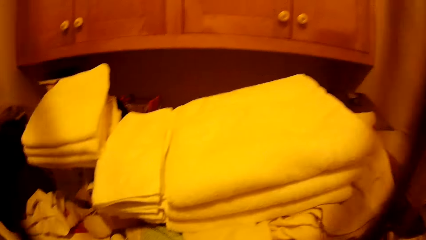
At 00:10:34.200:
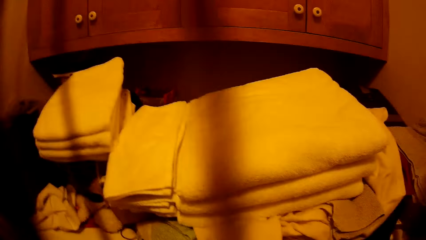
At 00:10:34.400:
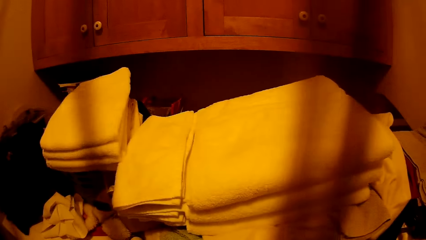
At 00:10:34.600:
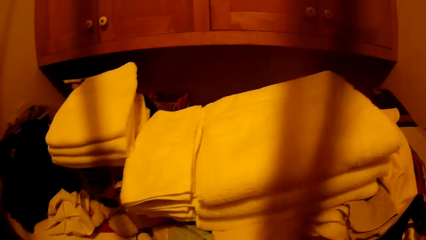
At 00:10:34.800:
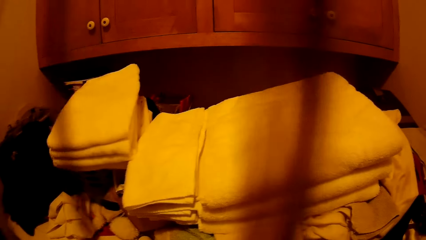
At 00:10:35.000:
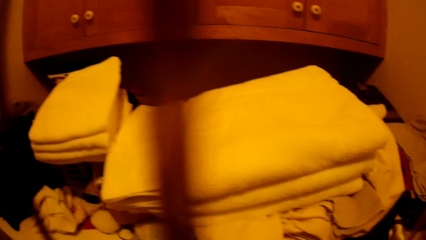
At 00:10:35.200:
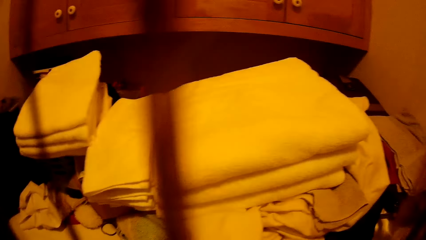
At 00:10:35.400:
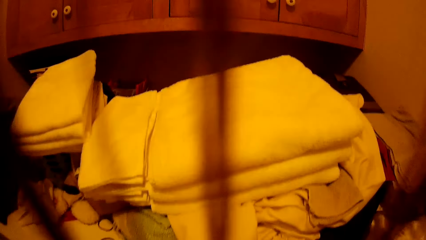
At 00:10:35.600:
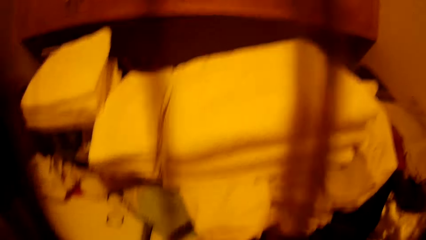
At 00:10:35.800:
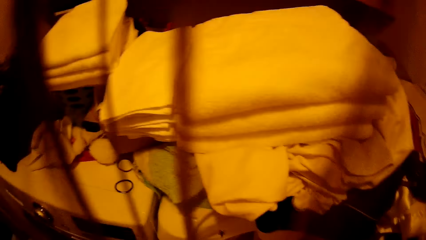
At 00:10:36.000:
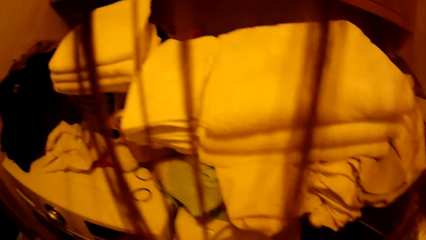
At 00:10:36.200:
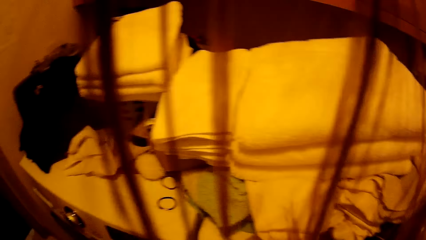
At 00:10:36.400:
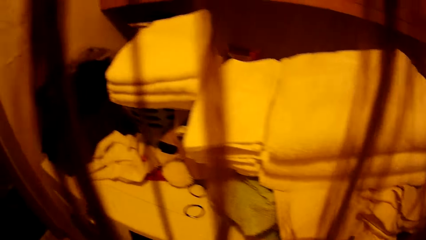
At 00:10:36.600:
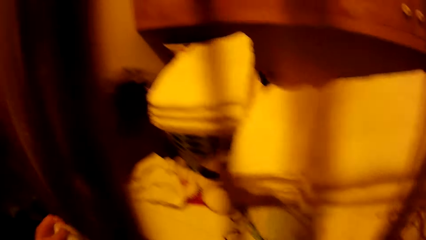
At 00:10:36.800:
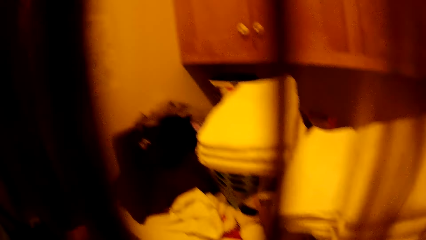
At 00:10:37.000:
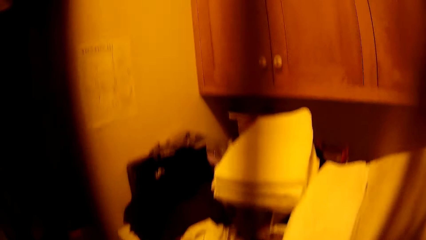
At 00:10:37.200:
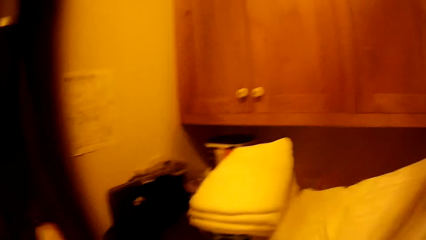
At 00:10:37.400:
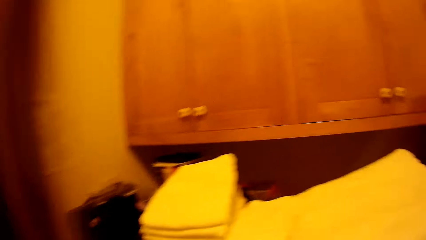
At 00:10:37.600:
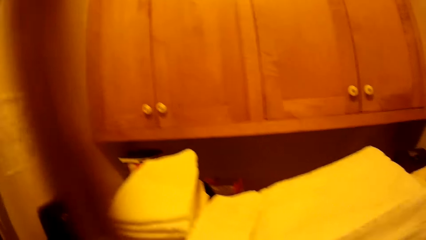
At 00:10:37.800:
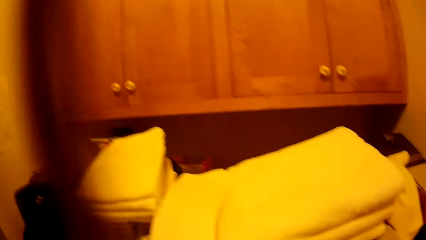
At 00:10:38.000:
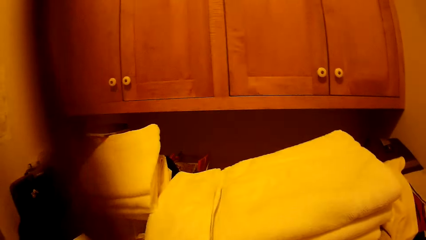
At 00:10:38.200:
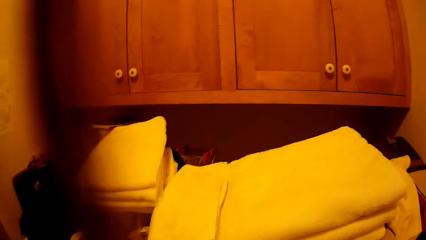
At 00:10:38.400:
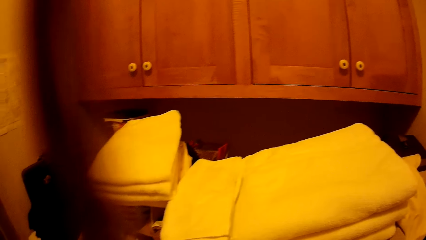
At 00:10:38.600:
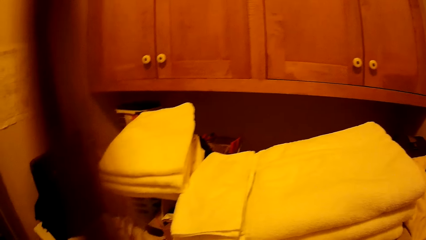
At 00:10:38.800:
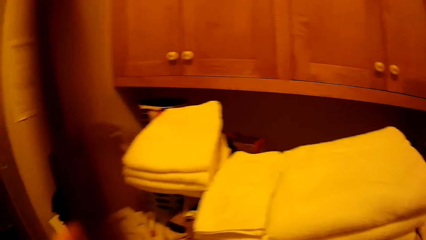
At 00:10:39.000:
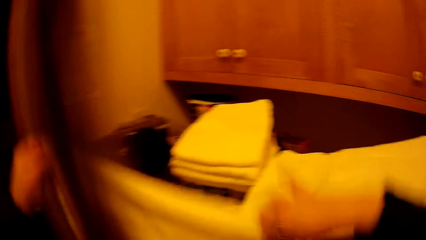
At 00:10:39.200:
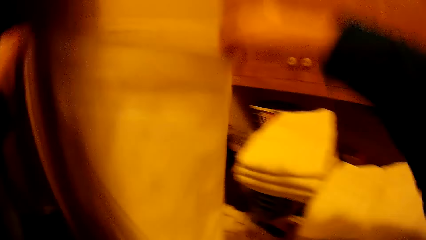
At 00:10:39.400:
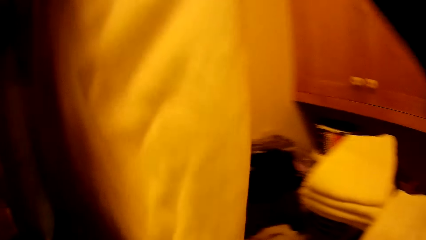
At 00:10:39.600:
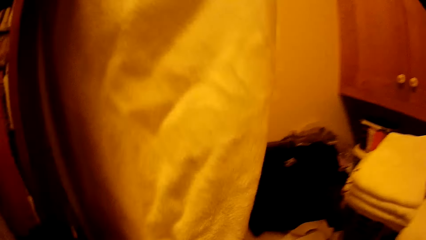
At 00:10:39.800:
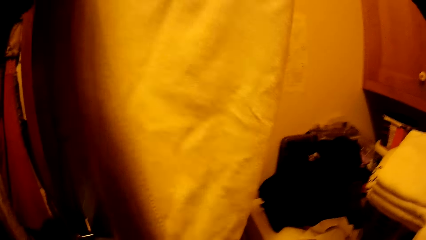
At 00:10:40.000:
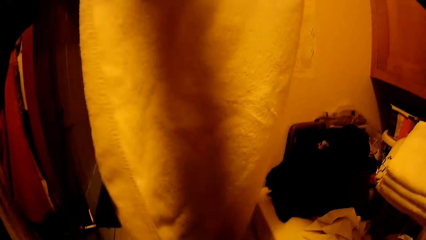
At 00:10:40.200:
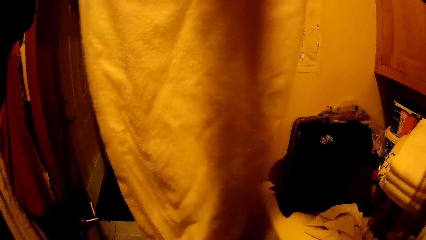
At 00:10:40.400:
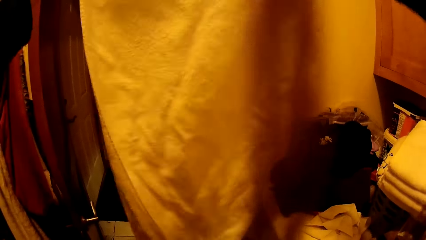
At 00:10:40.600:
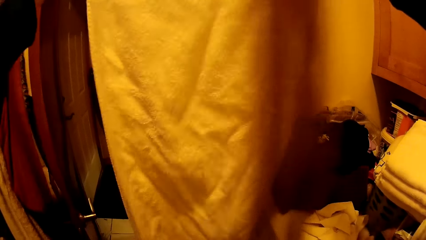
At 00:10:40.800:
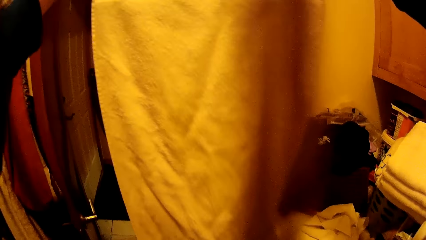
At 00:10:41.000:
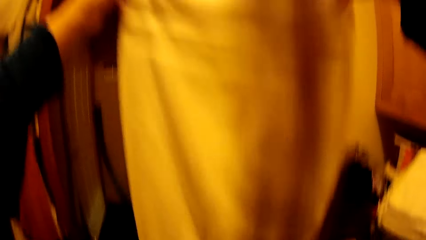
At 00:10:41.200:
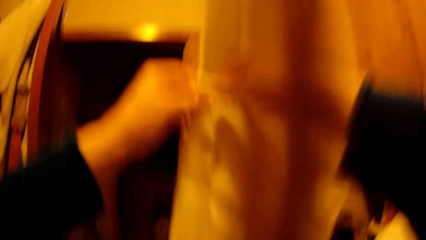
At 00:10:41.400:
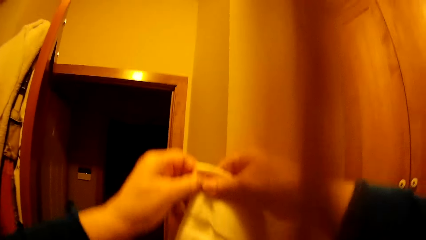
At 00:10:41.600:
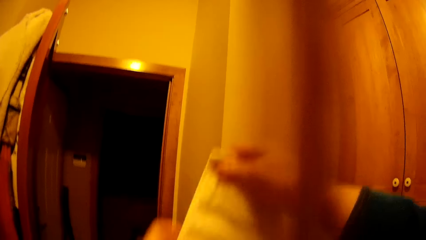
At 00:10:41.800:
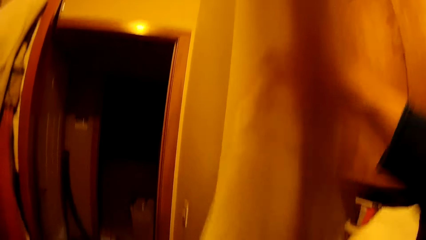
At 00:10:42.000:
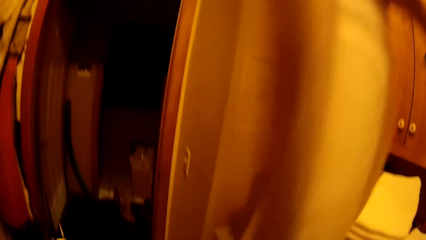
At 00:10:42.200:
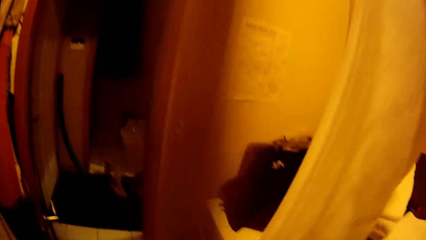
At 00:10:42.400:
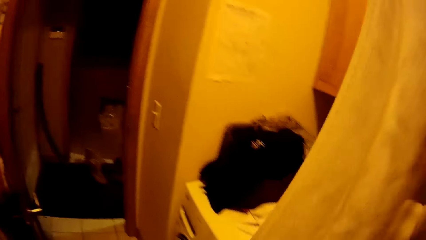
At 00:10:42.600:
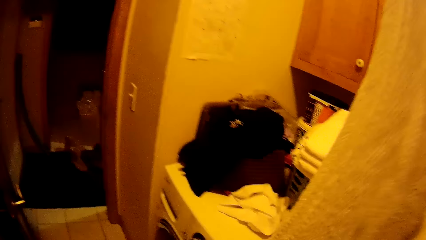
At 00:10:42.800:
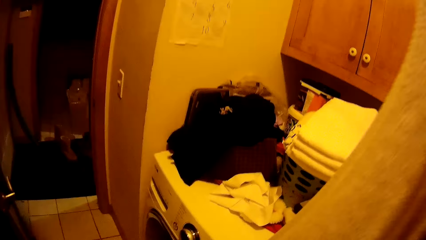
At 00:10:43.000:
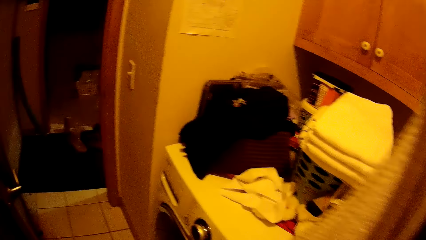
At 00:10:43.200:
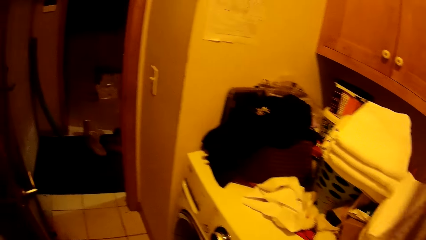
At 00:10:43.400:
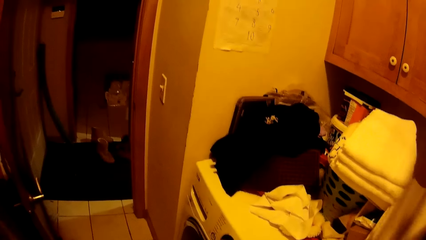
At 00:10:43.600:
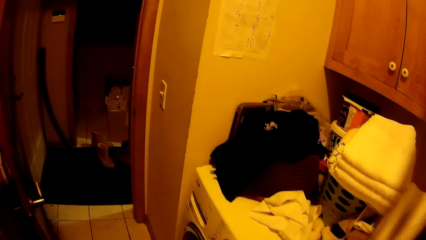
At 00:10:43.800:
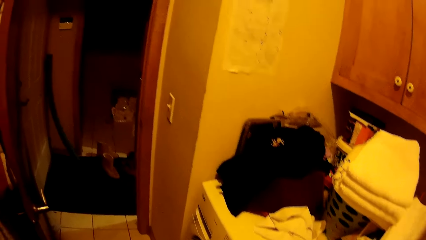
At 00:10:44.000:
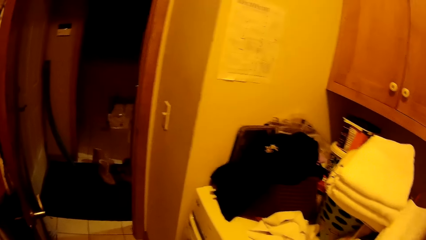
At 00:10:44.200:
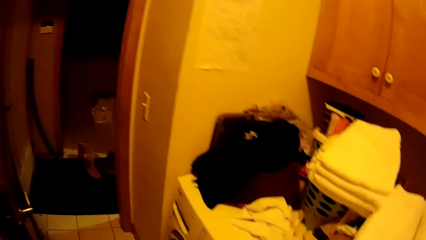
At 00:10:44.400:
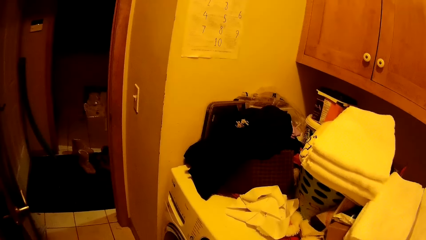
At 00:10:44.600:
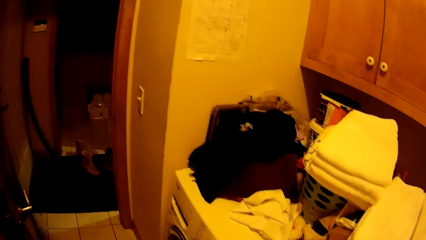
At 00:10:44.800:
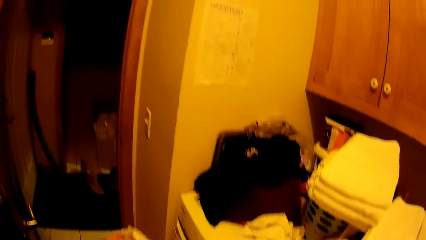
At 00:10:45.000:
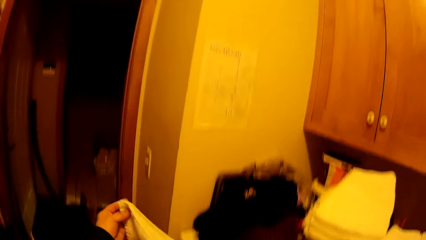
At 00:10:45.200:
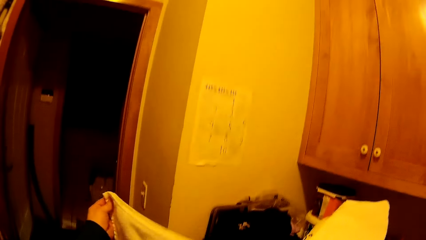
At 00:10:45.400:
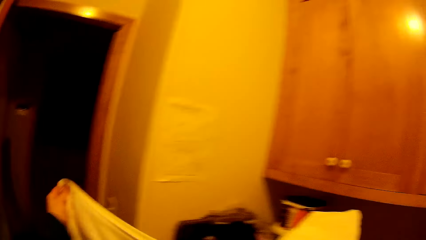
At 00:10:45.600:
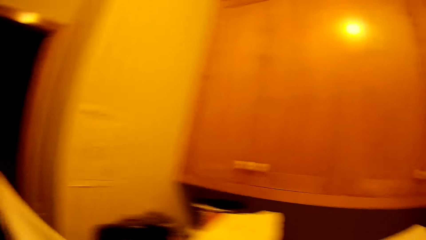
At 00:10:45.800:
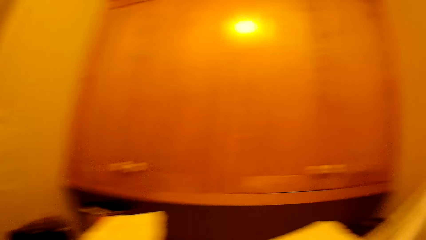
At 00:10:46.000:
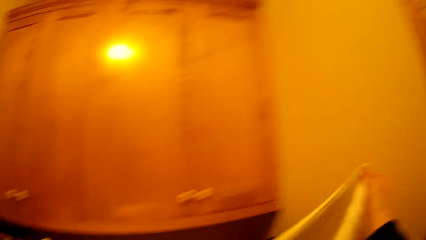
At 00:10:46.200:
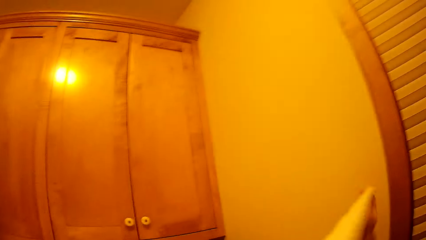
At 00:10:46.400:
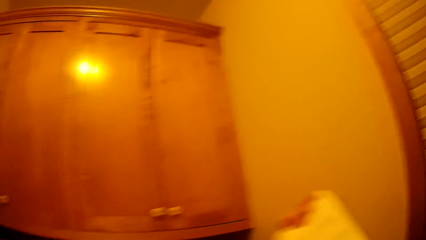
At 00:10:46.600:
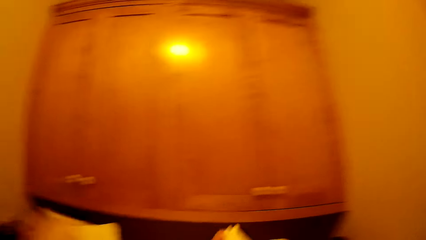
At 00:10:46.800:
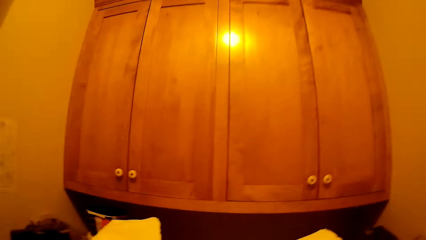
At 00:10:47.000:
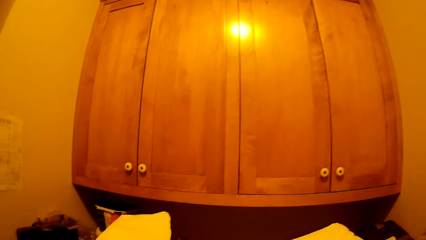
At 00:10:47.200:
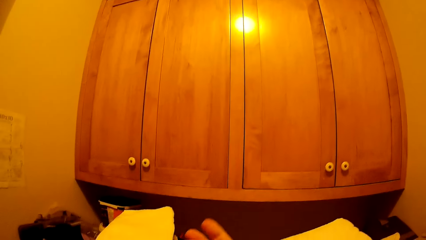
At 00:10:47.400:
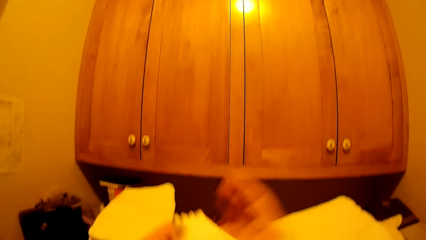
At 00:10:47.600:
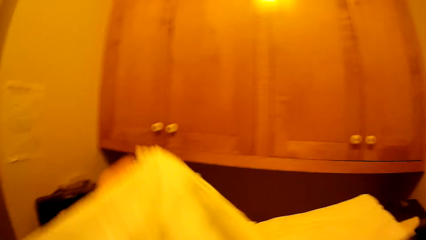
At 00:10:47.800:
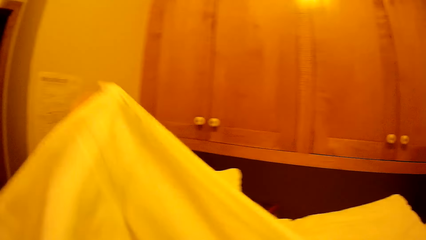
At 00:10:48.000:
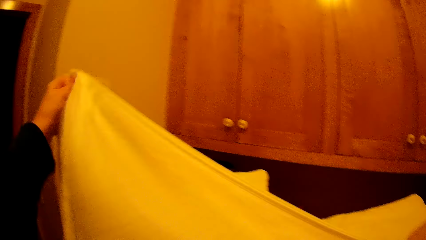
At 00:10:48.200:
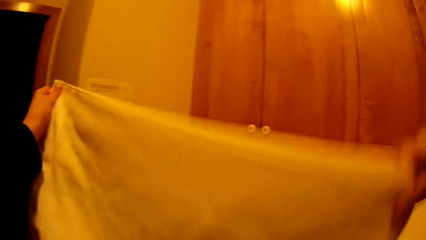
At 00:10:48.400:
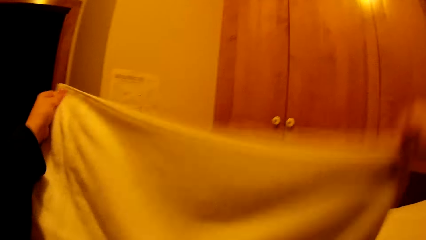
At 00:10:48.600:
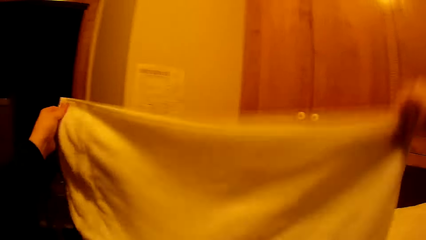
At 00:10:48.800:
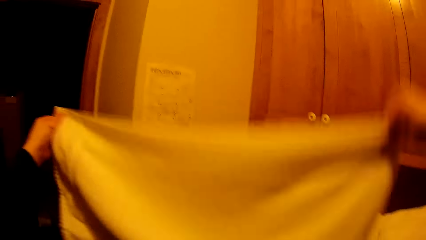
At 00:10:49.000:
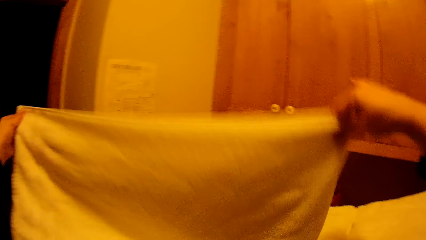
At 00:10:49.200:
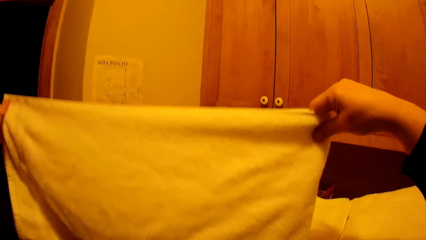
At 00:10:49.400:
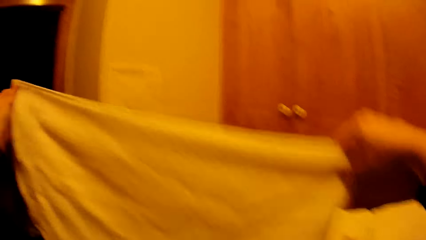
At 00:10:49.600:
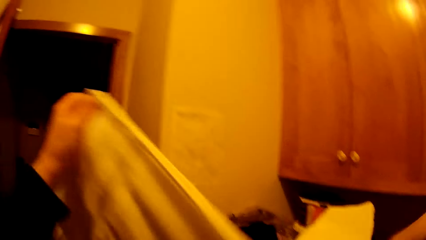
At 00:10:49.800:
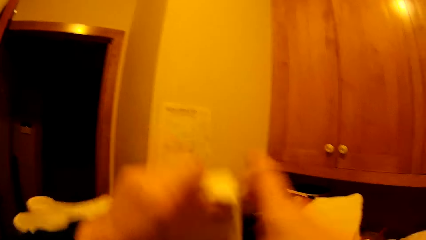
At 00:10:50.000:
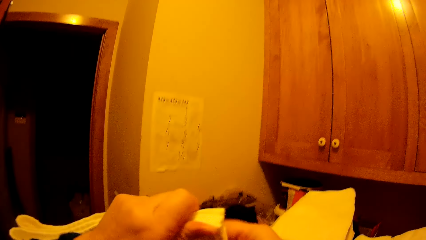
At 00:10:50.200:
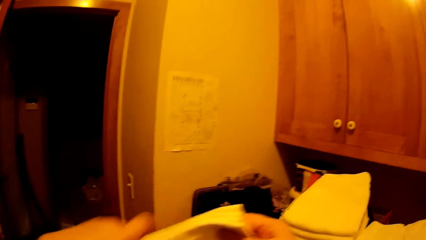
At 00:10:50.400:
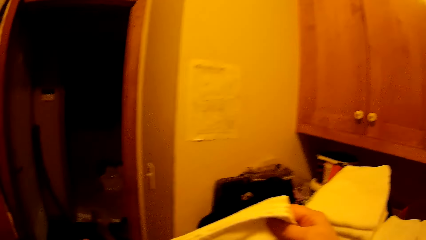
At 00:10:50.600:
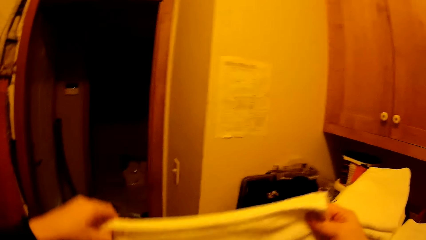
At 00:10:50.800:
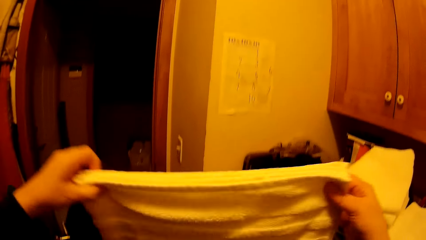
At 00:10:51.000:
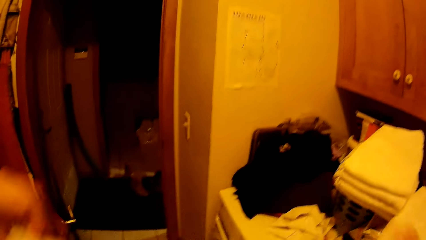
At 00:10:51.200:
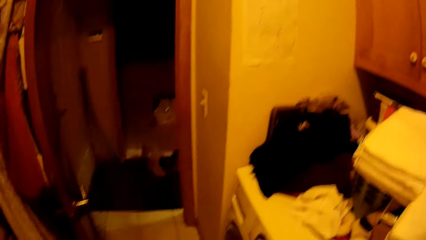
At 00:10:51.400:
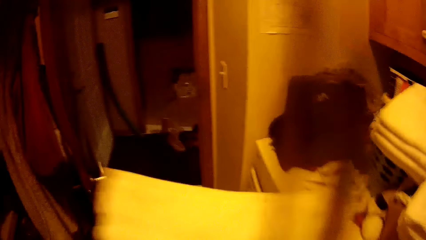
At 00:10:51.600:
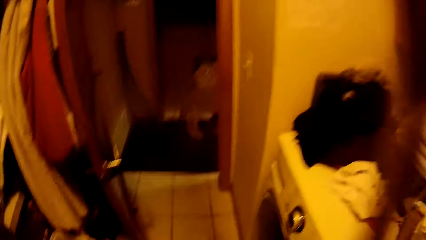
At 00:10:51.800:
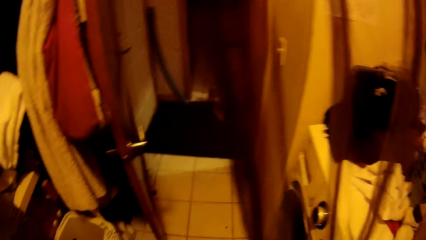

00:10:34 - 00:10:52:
The camera wearer folds a towel with both hands. They shake the towel.
